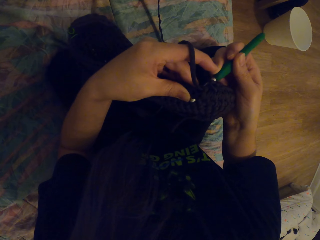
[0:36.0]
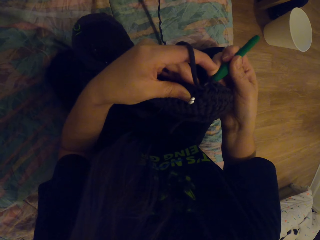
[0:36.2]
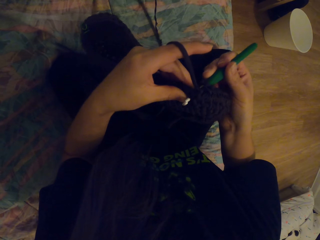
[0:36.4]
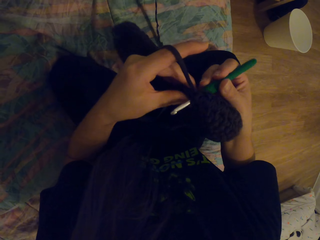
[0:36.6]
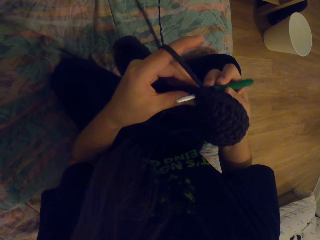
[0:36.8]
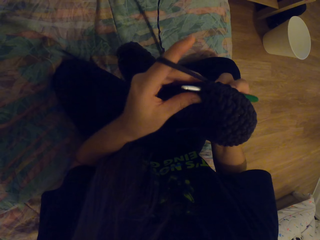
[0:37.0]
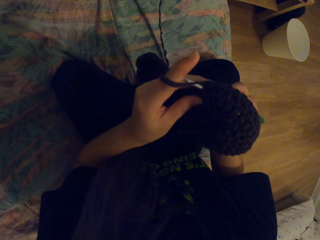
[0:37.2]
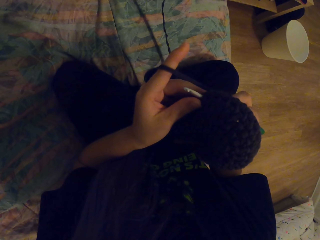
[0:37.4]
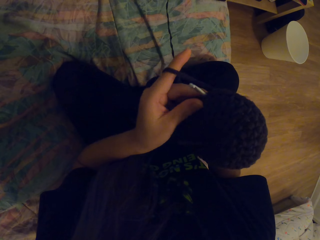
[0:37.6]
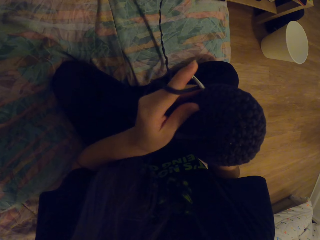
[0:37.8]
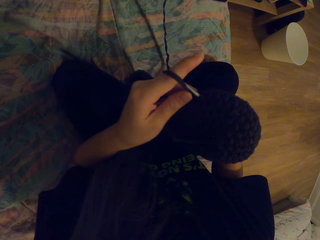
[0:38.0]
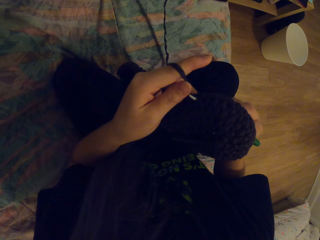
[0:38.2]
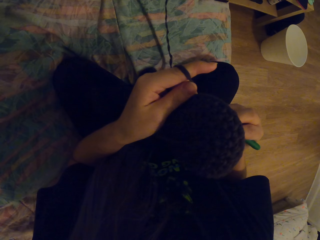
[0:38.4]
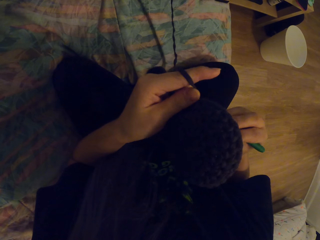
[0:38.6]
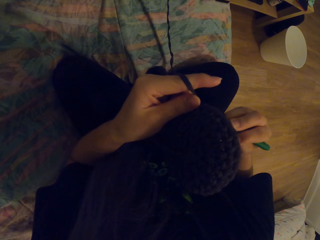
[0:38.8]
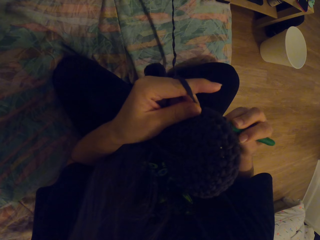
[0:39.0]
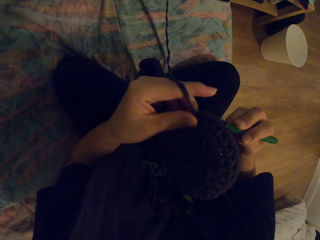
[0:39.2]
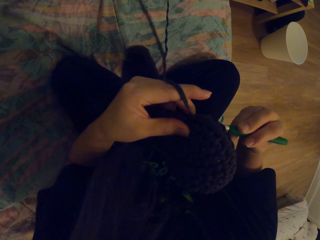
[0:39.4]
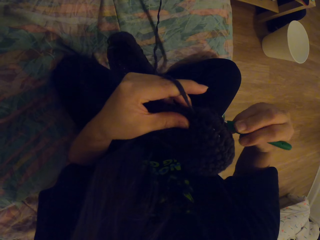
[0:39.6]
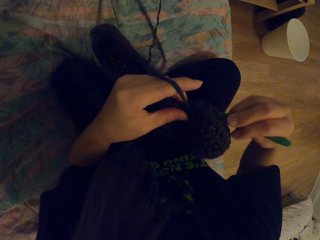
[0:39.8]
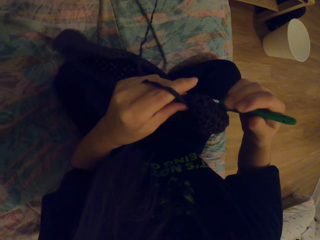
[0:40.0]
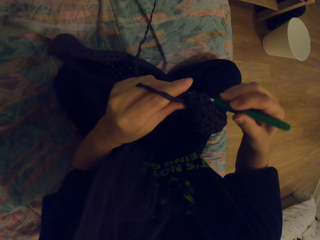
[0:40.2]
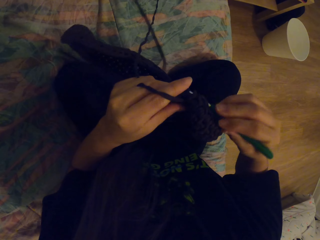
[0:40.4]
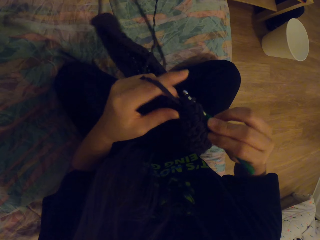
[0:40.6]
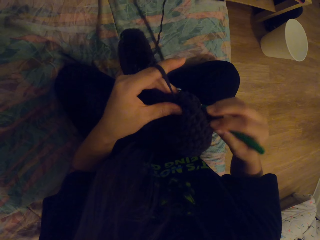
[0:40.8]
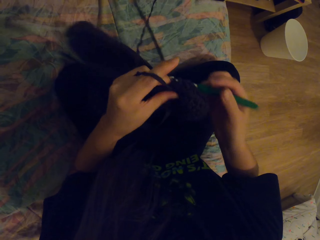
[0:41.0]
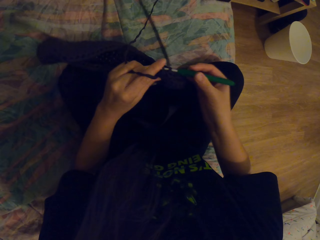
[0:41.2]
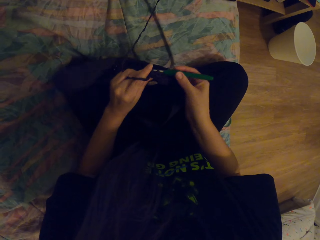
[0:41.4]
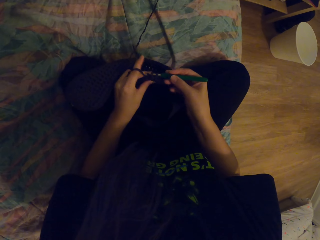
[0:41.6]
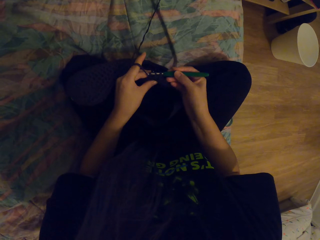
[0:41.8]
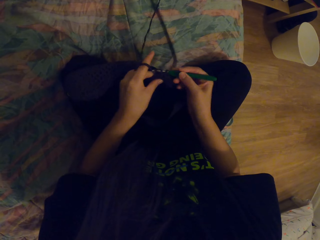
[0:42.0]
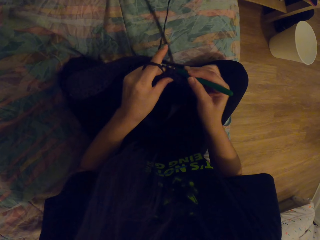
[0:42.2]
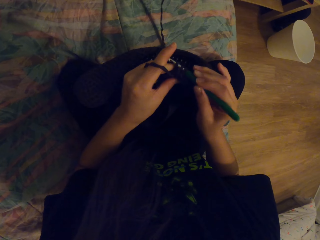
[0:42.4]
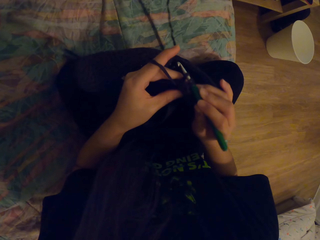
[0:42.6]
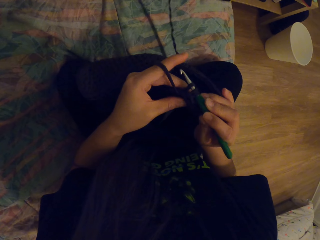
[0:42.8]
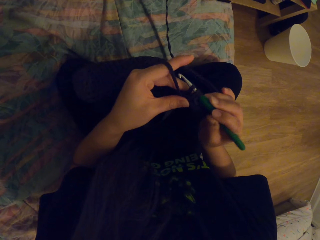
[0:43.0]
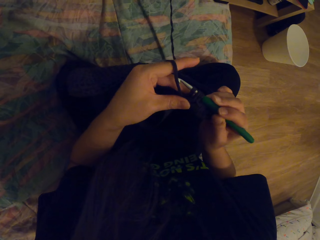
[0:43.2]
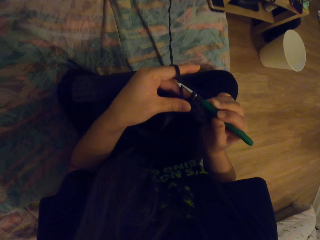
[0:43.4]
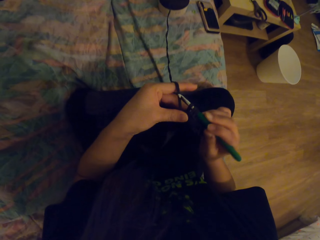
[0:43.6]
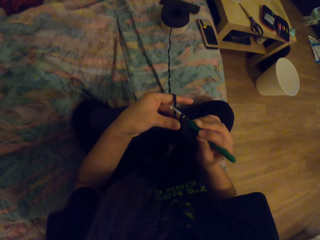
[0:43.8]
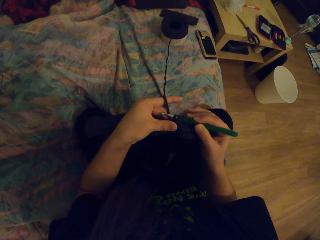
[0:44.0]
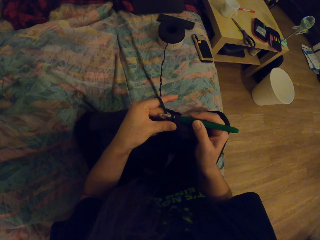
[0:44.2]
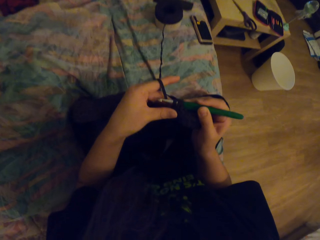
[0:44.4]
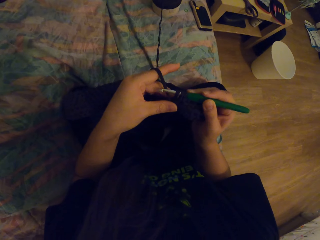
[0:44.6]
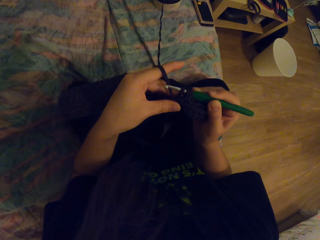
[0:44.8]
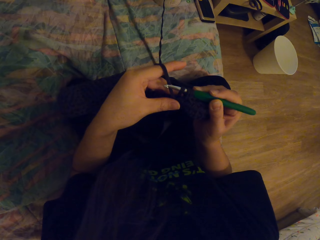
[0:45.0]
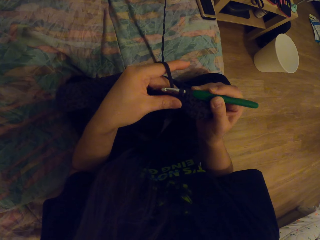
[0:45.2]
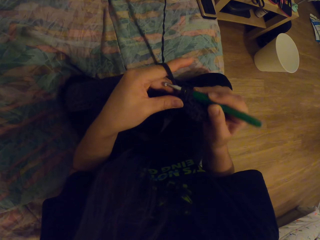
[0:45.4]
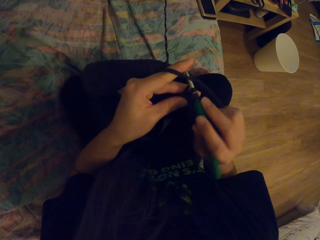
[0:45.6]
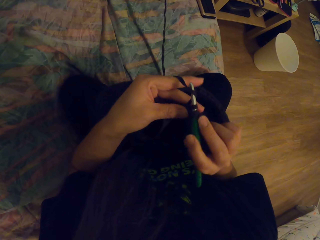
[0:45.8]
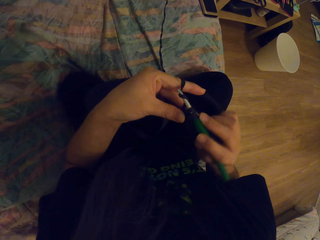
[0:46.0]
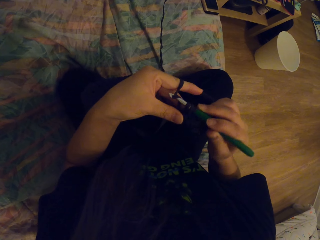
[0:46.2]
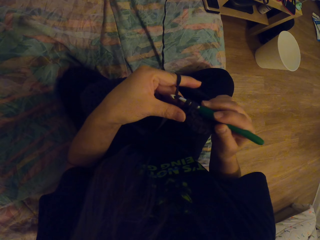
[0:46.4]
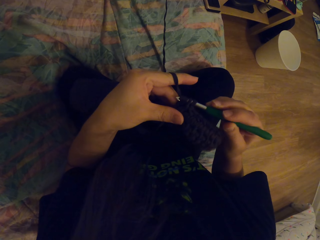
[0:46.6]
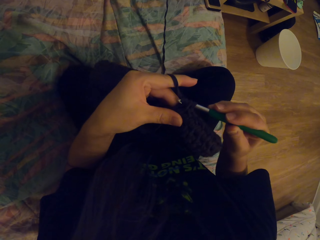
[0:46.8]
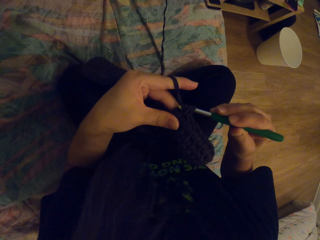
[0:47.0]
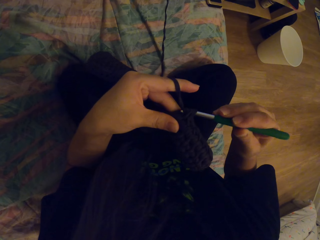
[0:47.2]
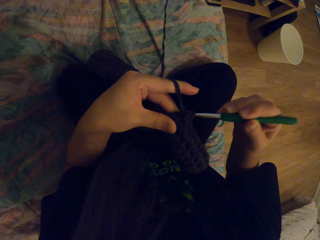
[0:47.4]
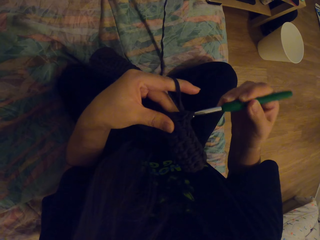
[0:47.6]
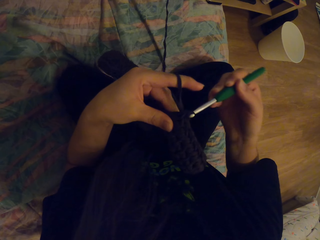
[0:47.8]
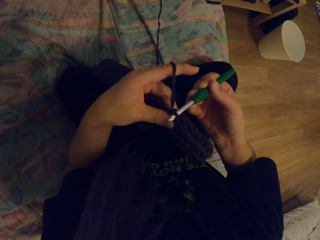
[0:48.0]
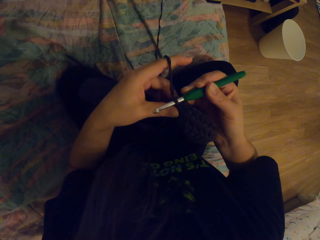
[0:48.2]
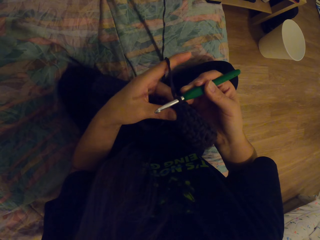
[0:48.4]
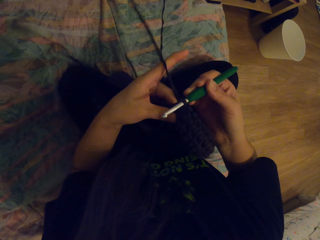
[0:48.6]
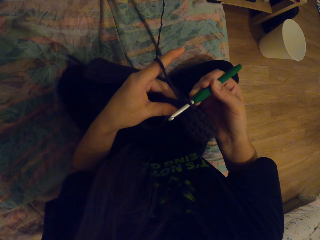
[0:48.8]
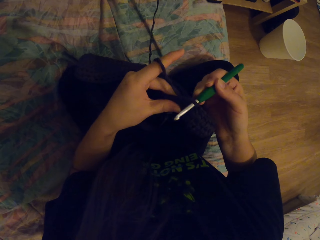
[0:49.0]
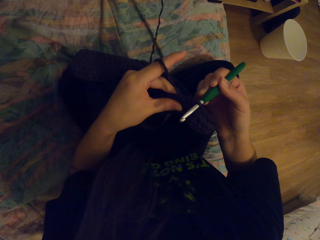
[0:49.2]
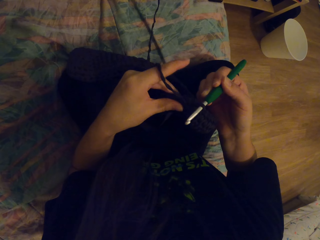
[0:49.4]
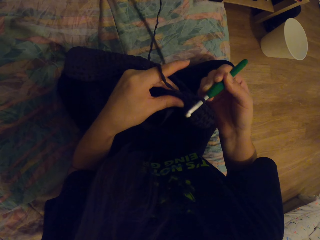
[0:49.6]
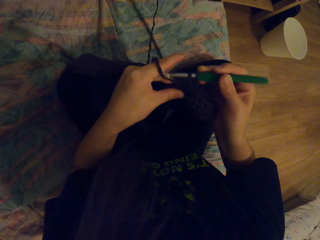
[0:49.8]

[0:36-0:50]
The camera wearer coils a thread on a crochet hook.

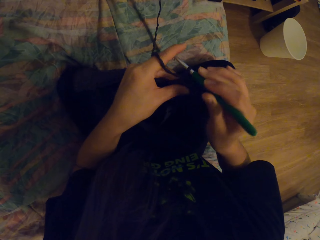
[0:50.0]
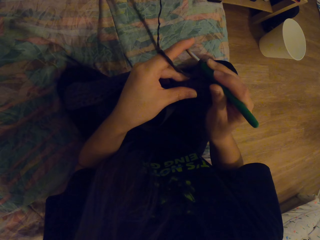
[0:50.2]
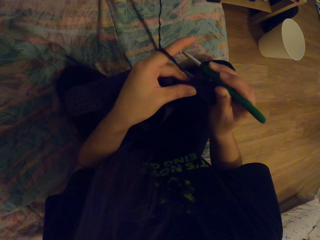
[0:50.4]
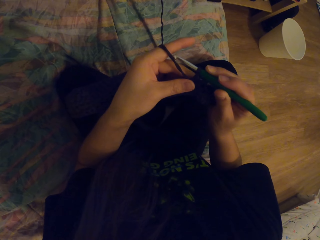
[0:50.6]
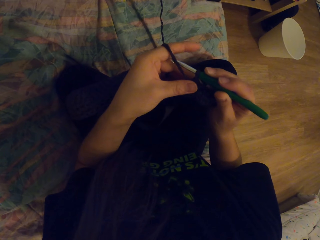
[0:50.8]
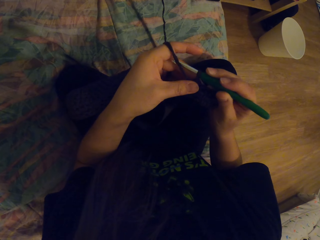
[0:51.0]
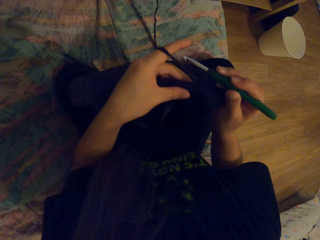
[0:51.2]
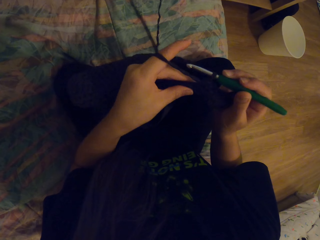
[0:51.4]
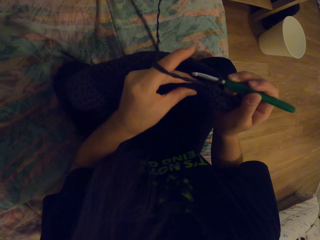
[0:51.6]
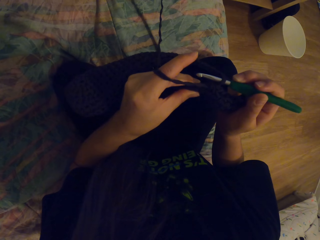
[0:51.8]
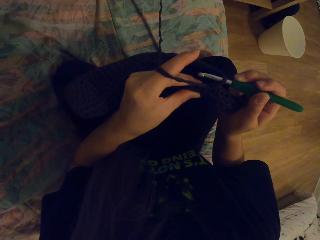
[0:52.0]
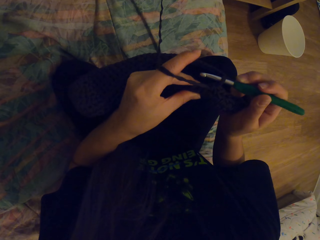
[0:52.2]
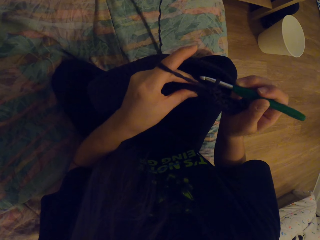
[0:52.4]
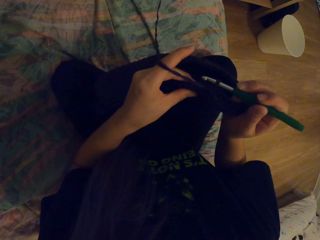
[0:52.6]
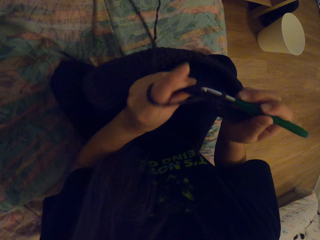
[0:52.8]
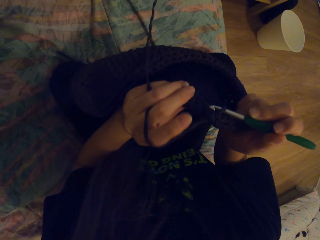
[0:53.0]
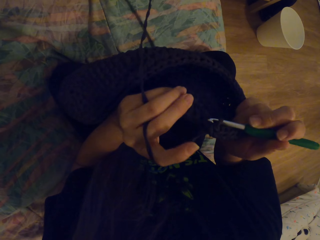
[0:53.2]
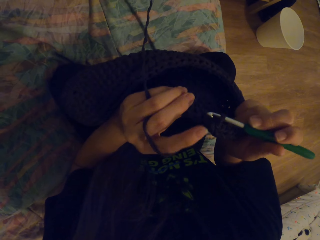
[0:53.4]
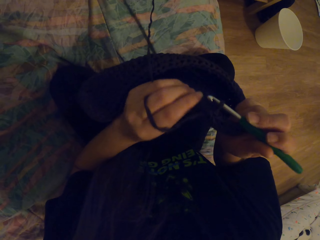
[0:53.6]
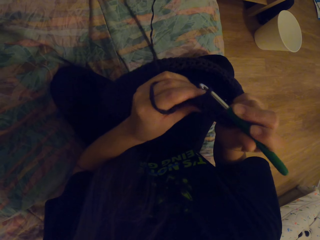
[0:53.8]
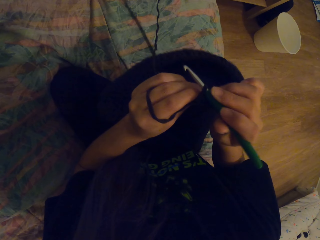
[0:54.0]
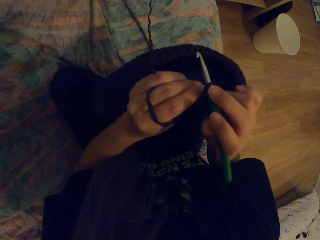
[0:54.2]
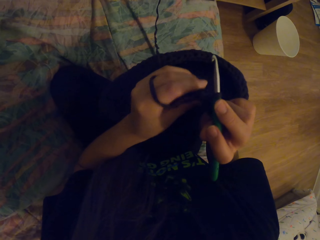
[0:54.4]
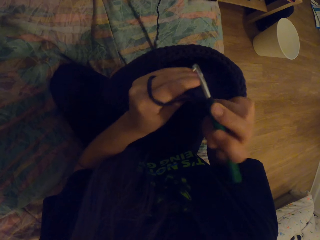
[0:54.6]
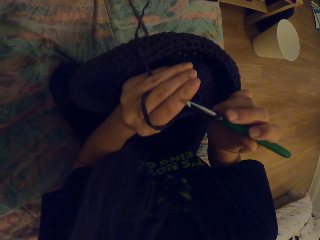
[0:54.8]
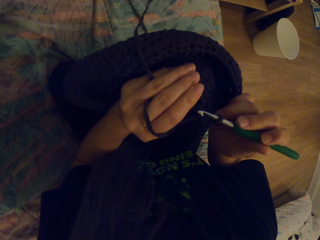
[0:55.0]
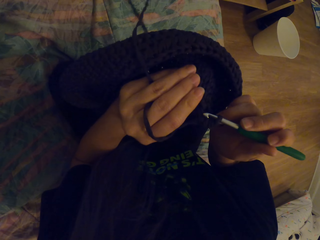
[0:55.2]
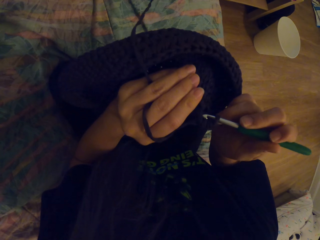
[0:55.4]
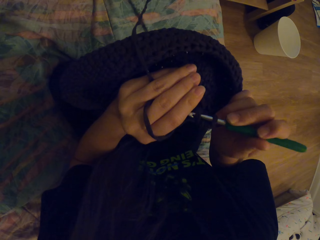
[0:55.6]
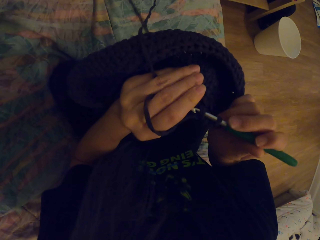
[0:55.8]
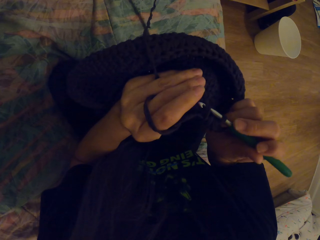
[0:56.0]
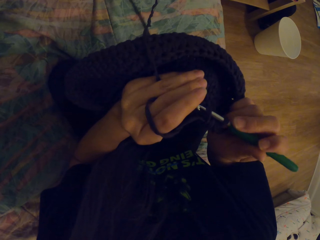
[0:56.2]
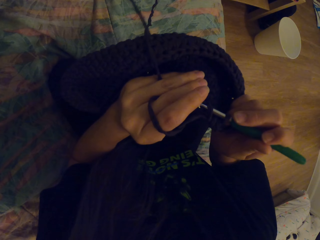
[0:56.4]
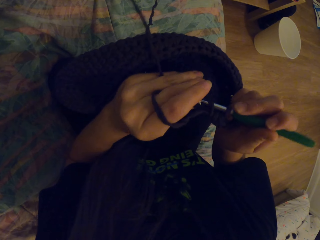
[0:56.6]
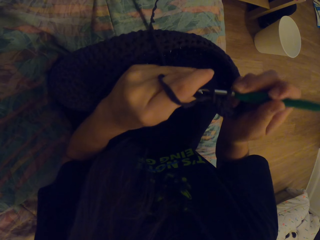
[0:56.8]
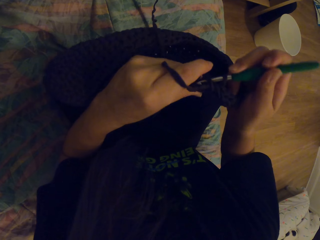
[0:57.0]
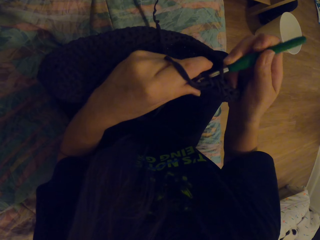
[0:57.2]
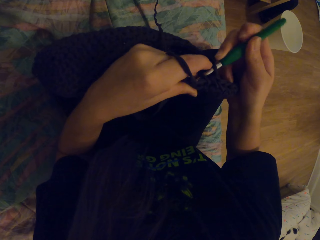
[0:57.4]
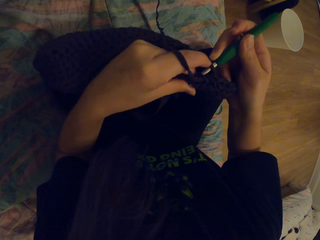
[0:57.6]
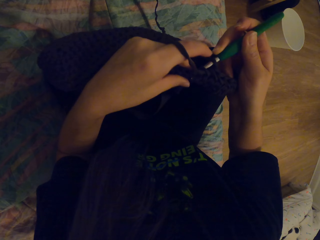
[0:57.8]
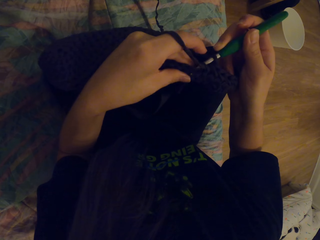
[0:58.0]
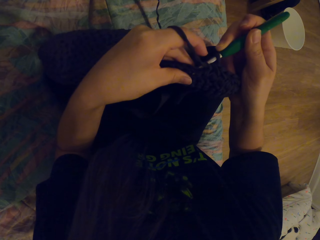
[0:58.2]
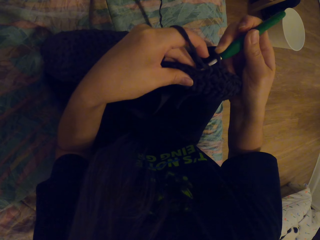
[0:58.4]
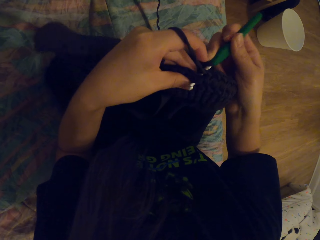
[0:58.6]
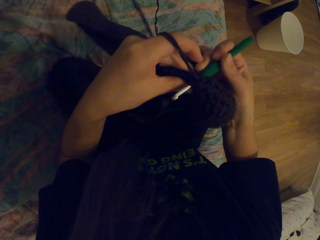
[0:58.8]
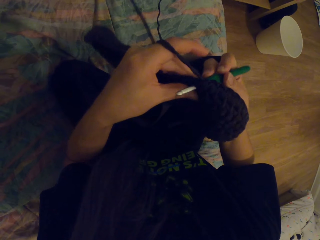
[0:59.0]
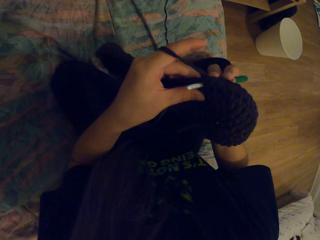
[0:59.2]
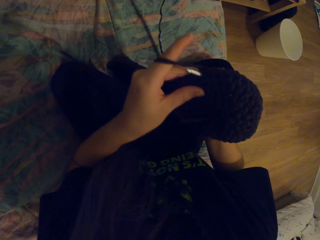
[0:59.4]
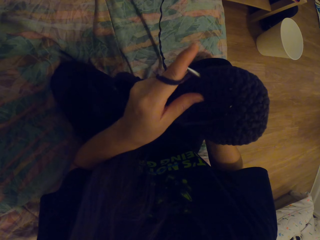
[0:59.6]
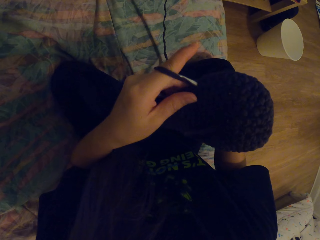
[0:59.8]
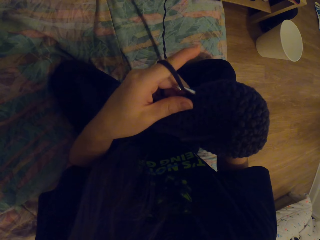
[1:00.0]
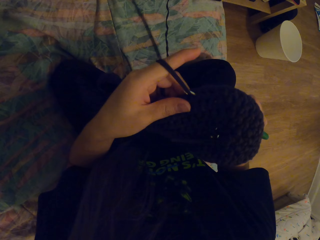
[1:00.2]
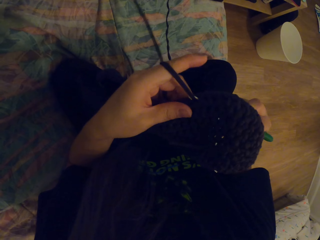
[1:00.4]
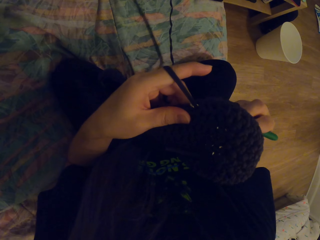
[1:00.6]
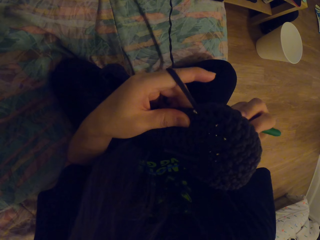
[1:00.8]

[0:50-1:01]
The camera wearer crochets a fabric with a crochet hook.
